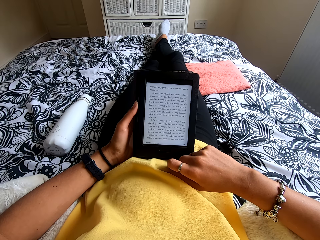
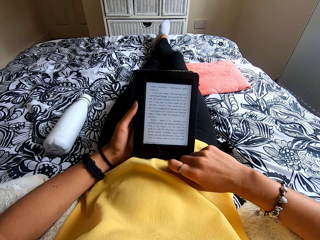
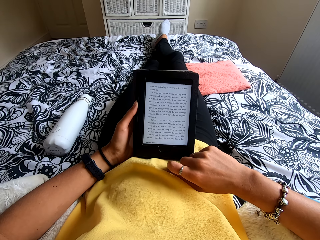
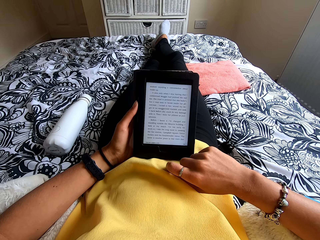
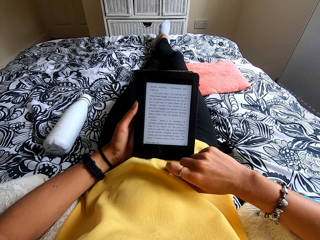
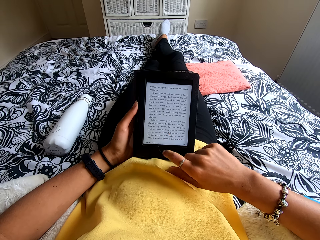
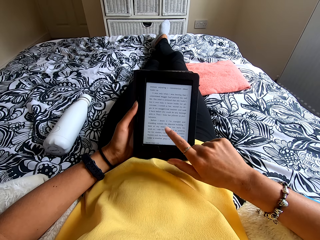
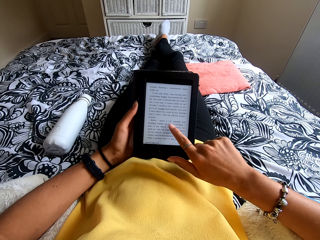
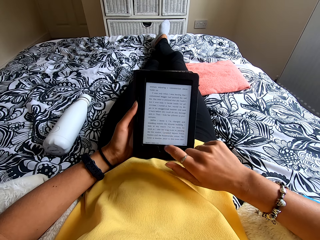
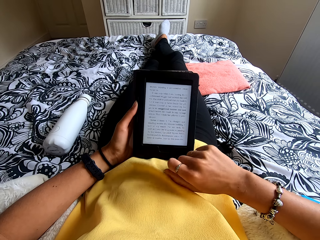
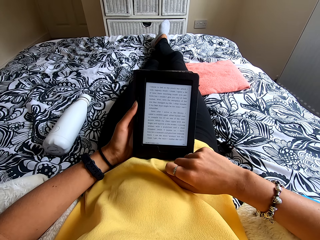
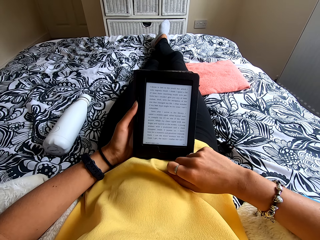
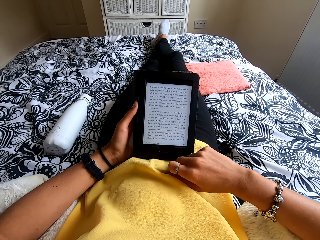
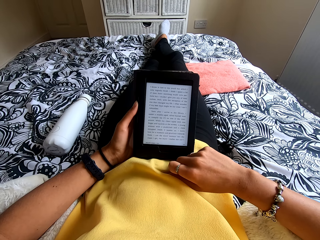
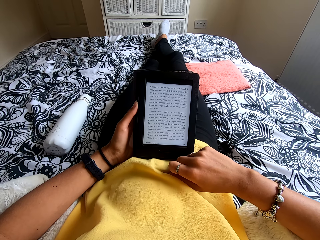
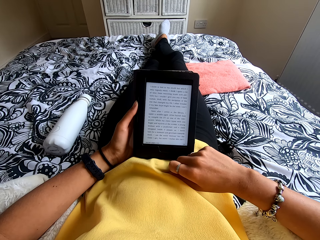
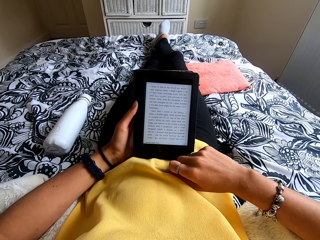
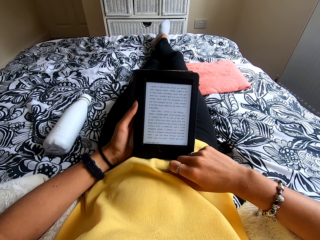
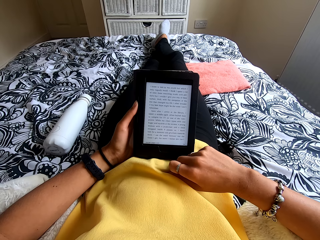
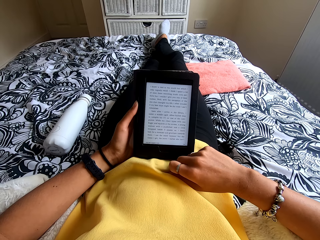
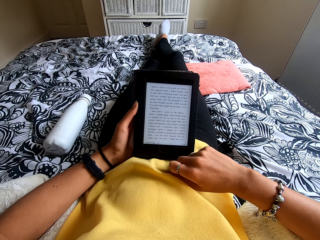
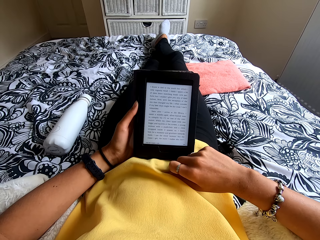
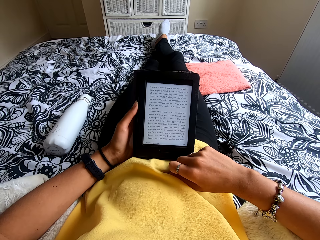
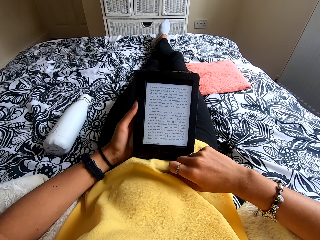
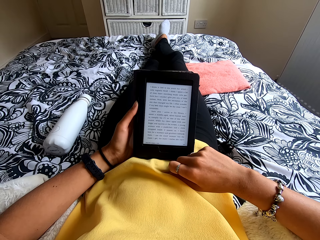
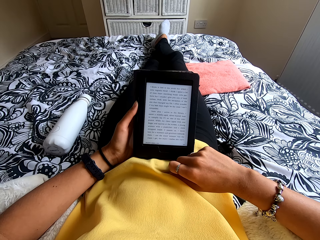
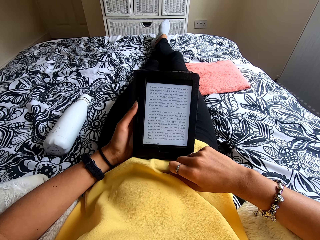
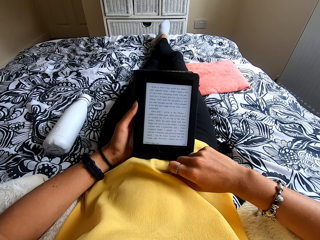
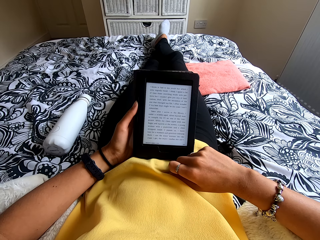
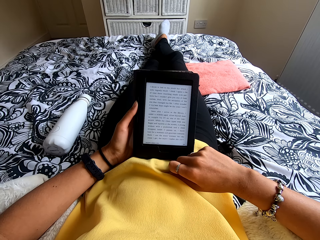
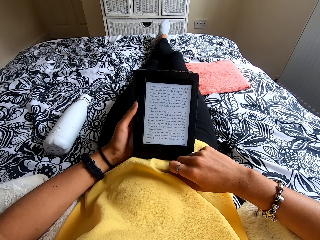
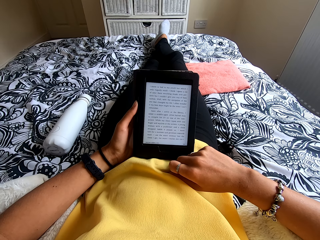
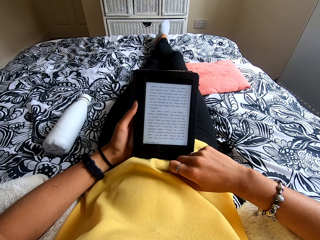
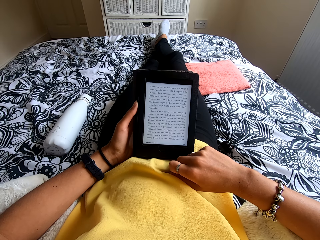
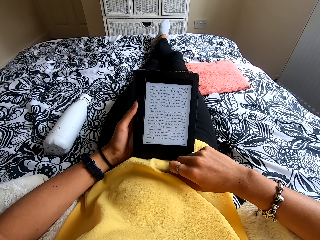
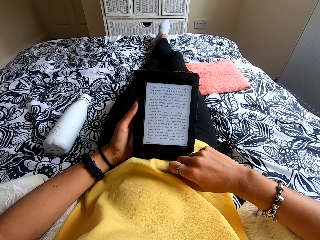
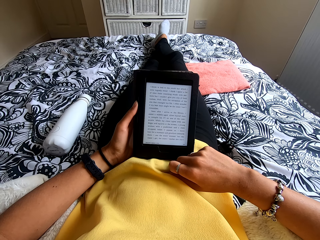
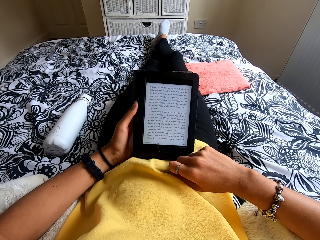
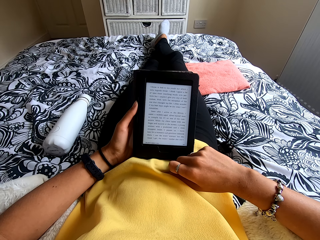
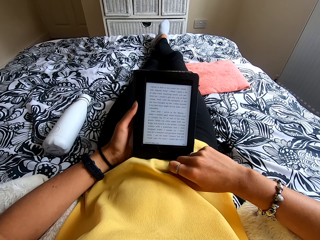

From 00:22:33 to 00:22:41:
The camera wearer presses the ebook reader screen. They move the hand to the stomach. They read the ebook reader.

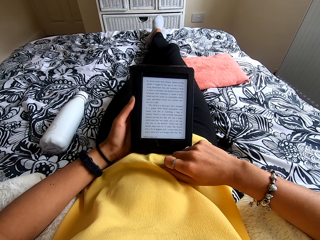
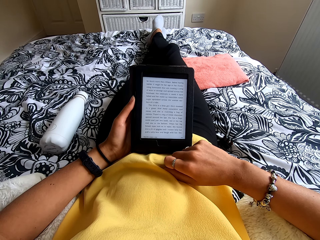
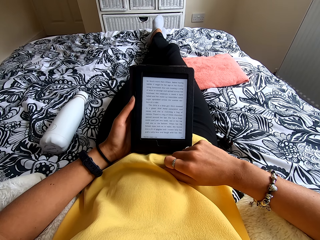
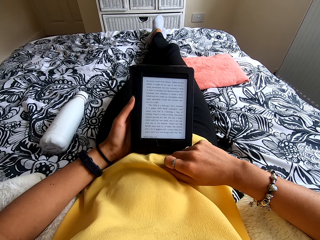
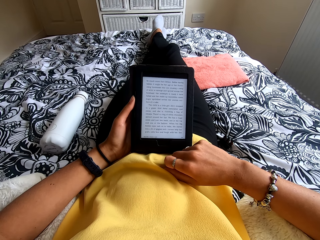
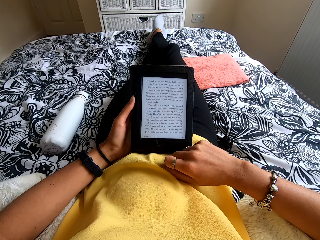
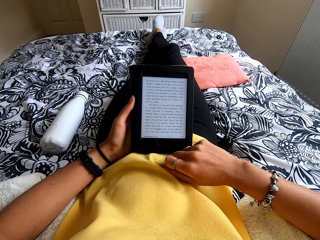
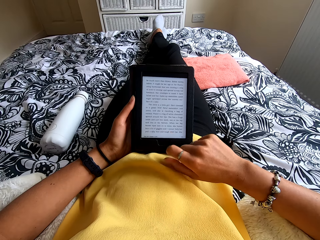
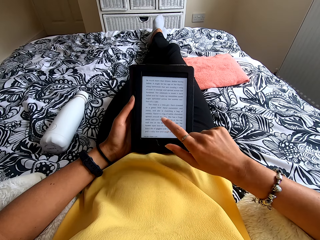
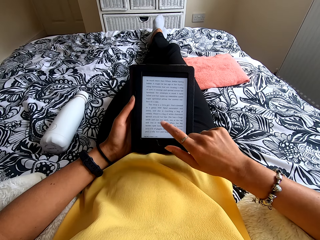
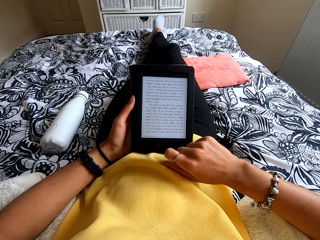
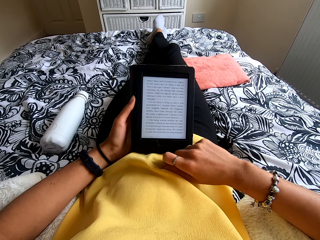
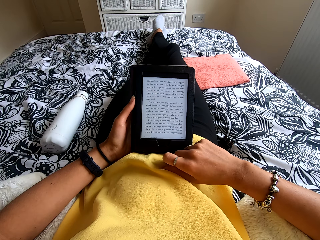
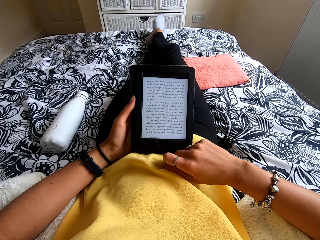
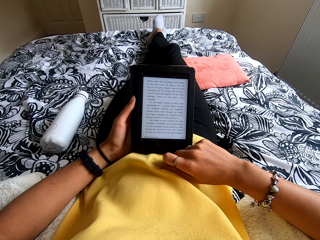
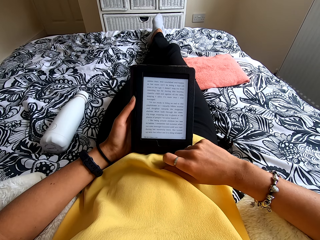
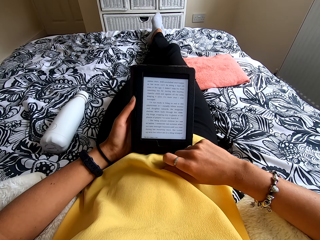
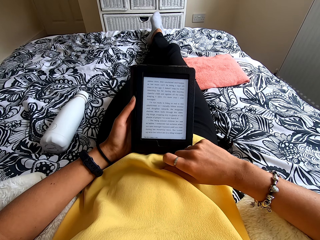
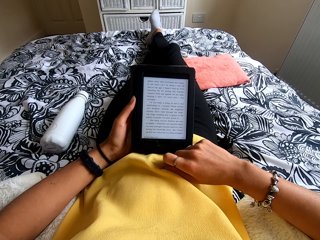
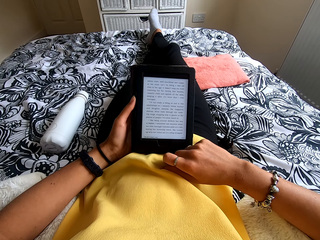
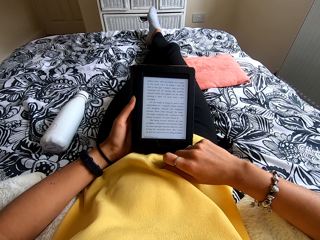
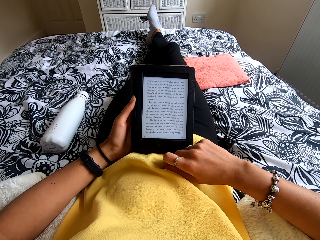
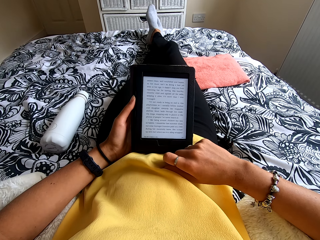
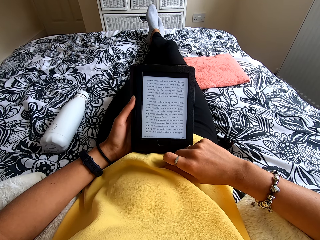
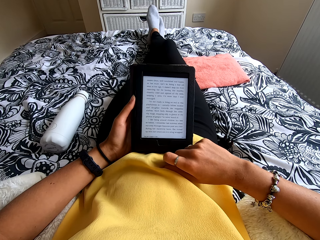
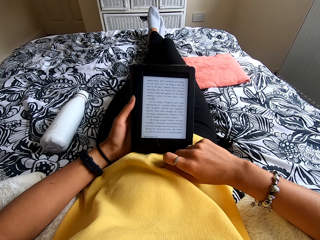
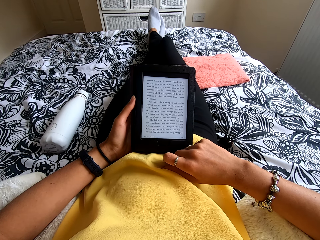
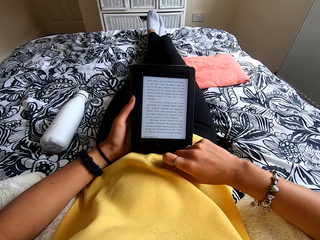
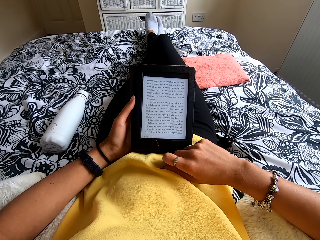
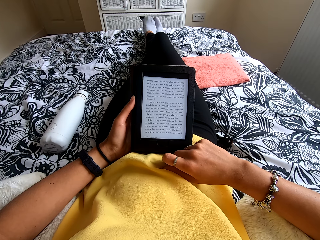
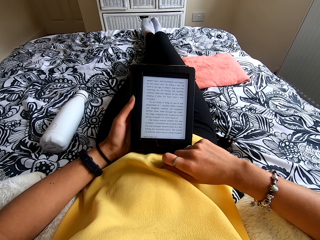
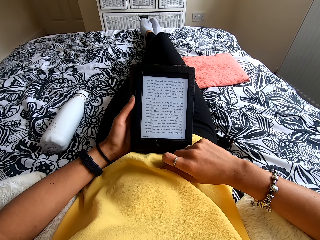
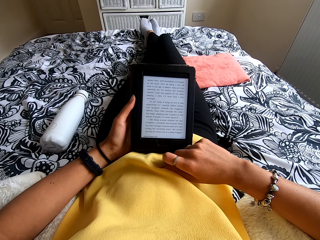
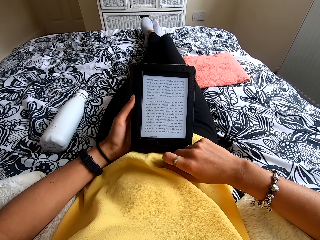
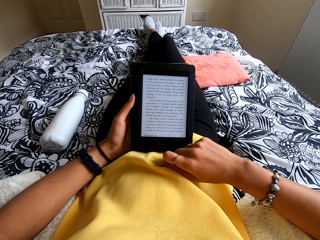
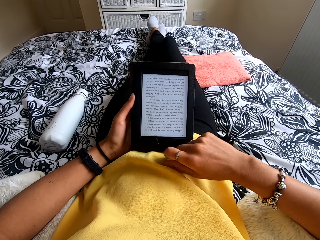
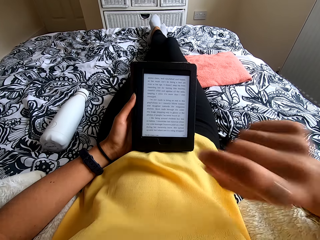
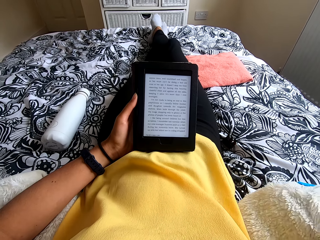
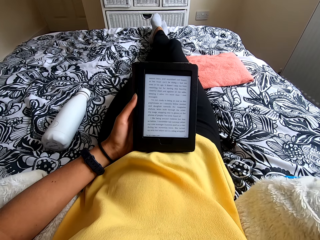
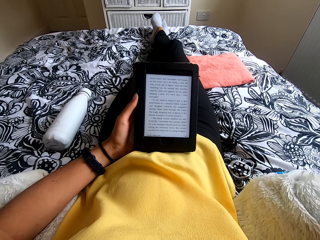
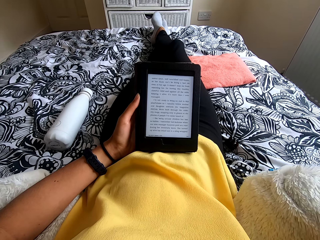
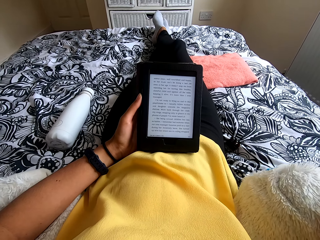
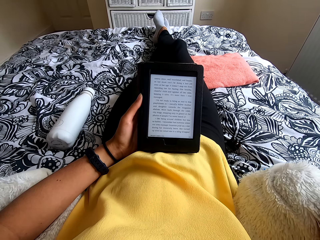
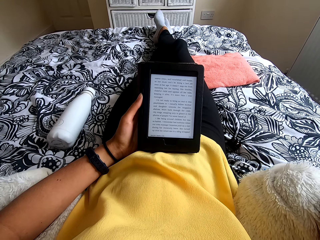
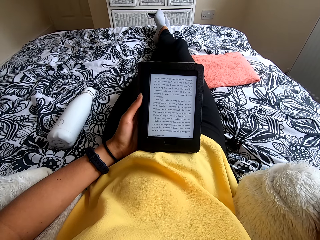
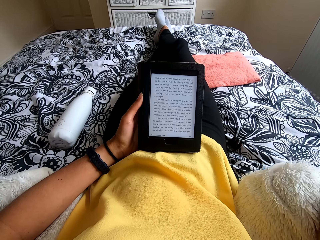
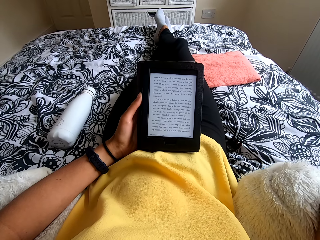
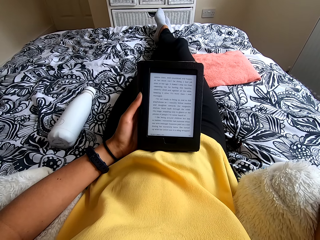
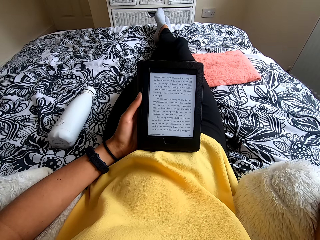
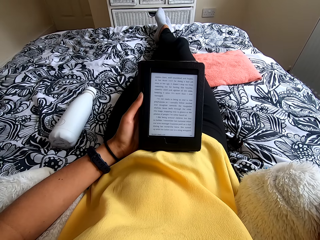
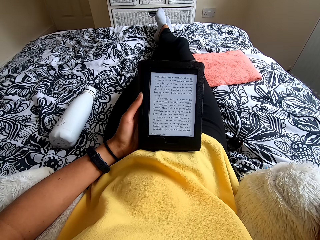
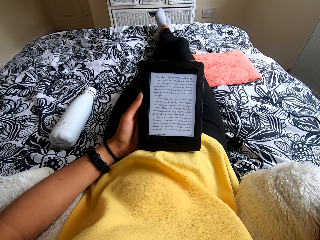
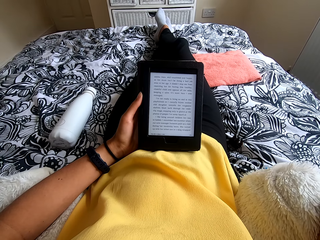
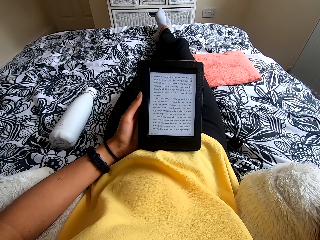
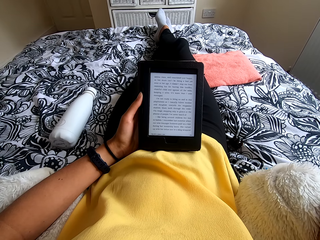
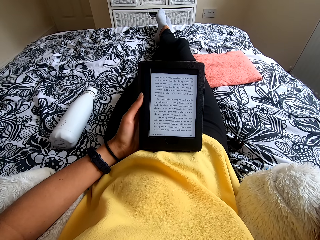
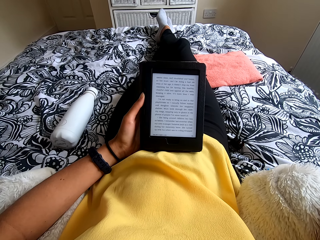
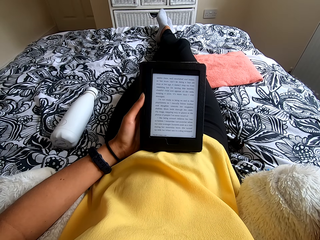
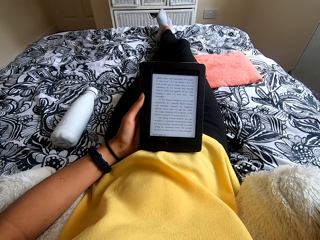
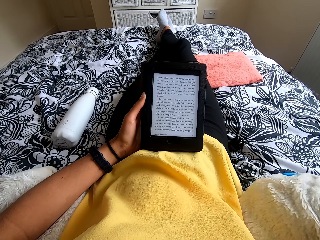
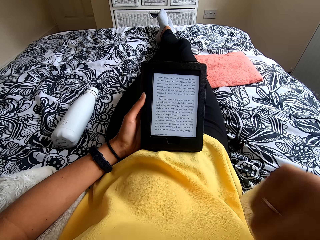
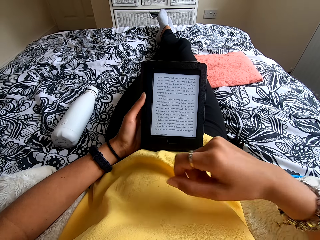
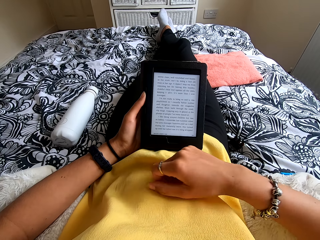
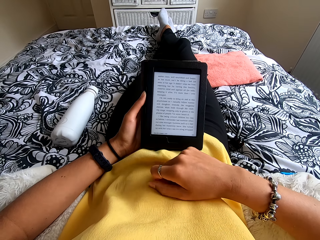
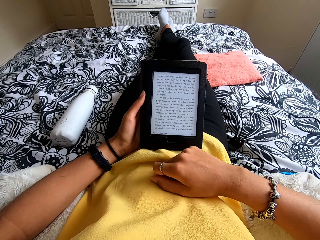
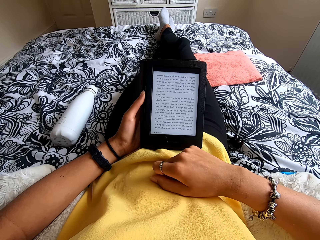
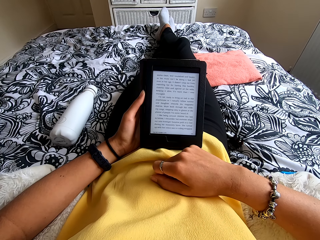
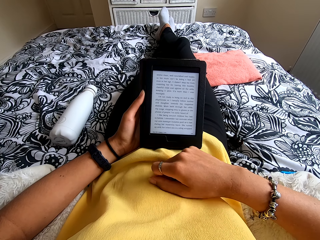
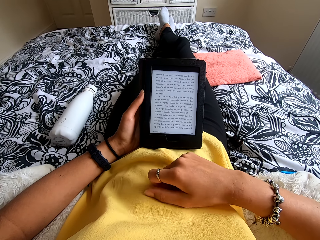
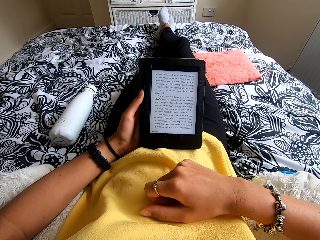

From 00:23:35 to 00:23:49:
The camera wearer presses the ebook reader screen. She moves the hand to the stomach. She reads the ebook. She moves the hand to the head. She scratches her face. She moves the hand to the stomach.
